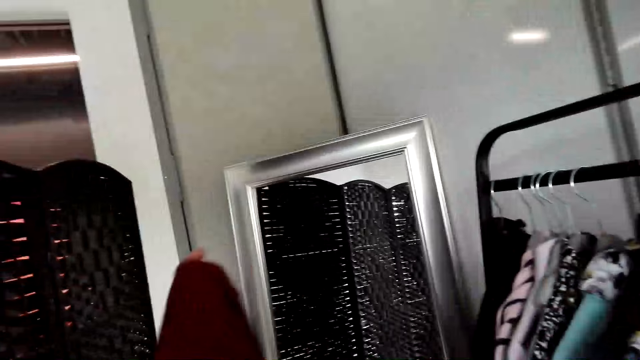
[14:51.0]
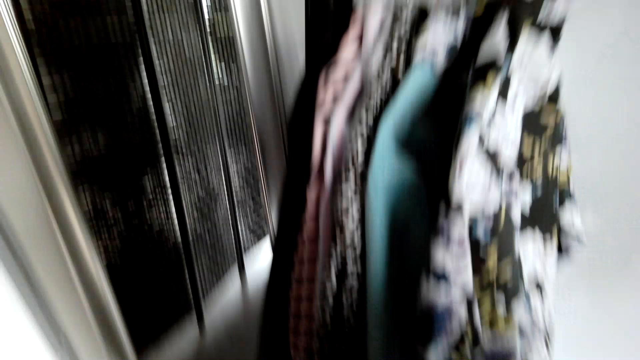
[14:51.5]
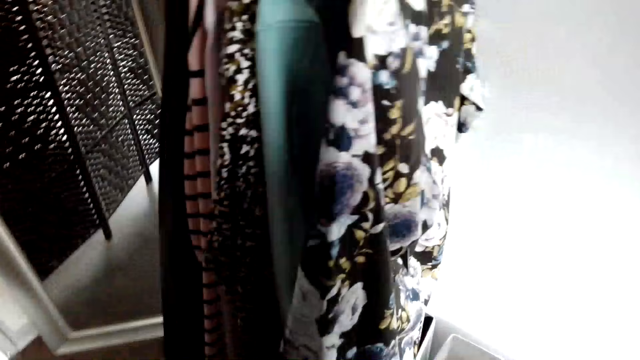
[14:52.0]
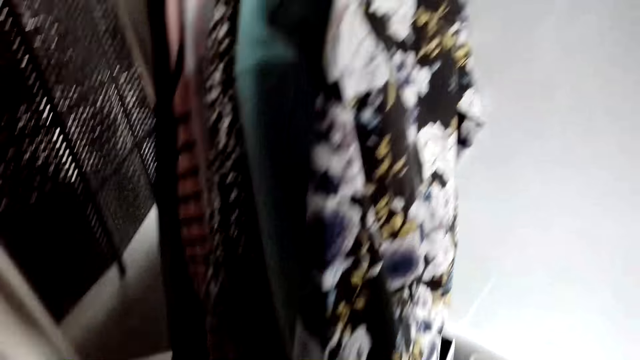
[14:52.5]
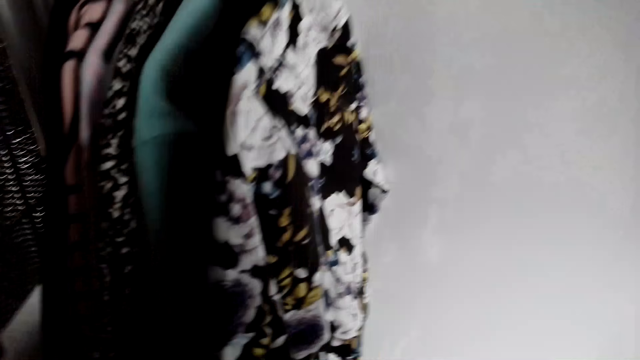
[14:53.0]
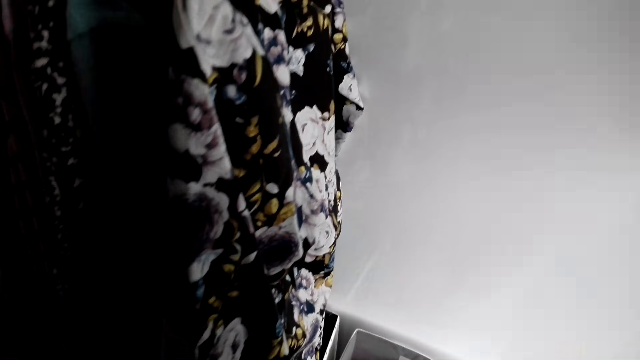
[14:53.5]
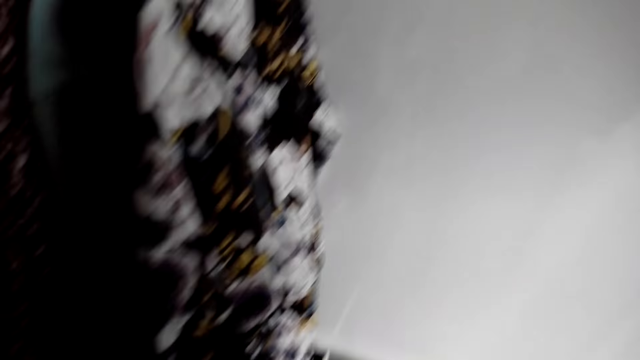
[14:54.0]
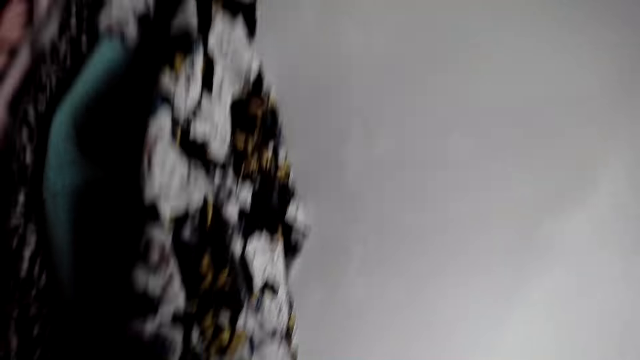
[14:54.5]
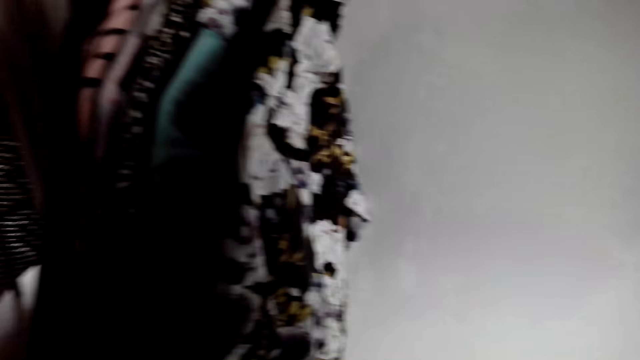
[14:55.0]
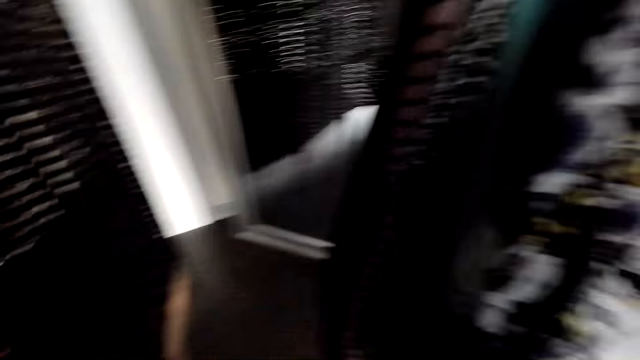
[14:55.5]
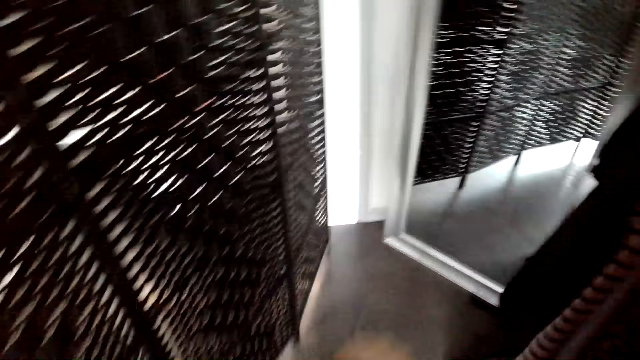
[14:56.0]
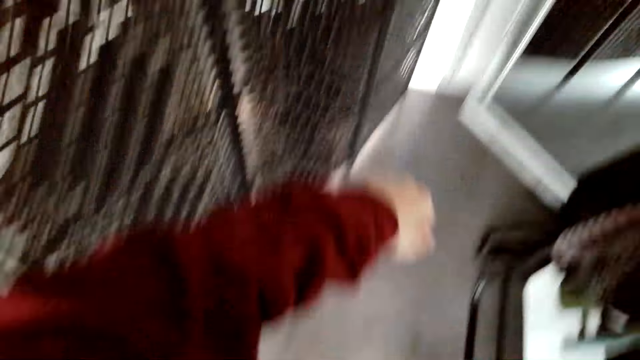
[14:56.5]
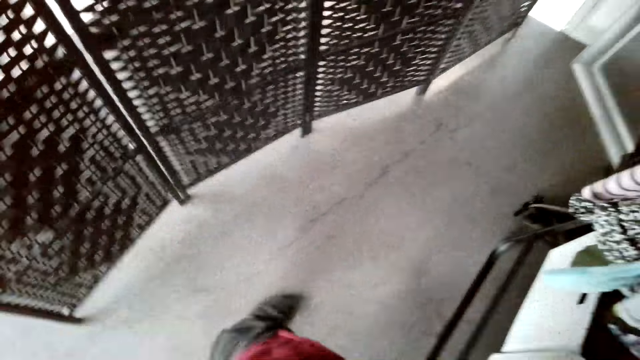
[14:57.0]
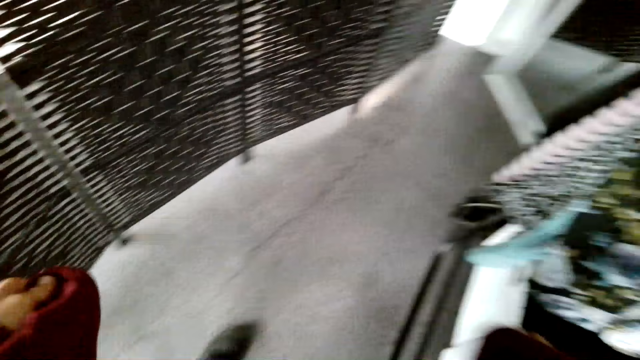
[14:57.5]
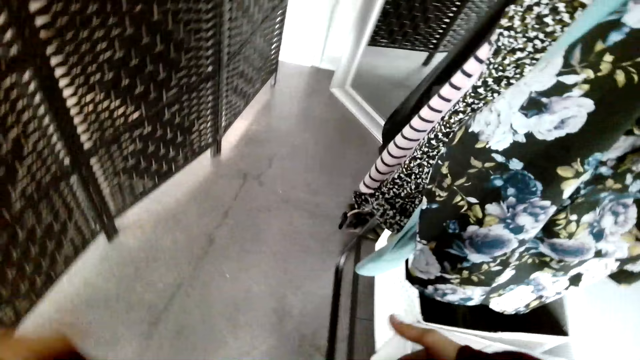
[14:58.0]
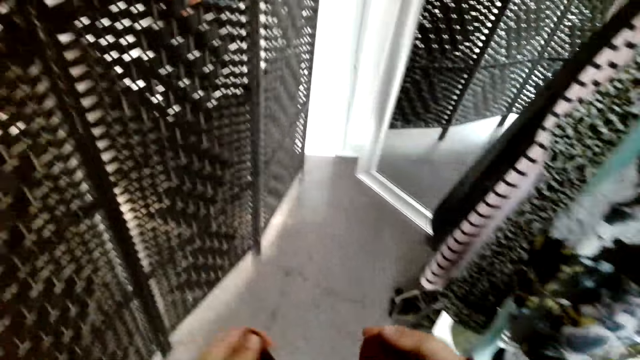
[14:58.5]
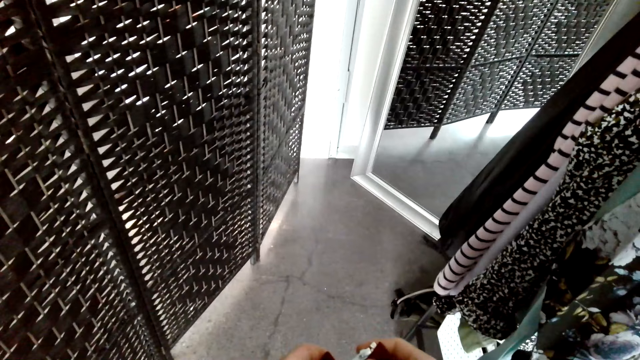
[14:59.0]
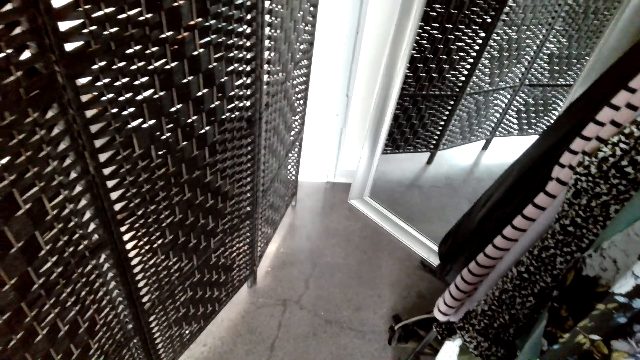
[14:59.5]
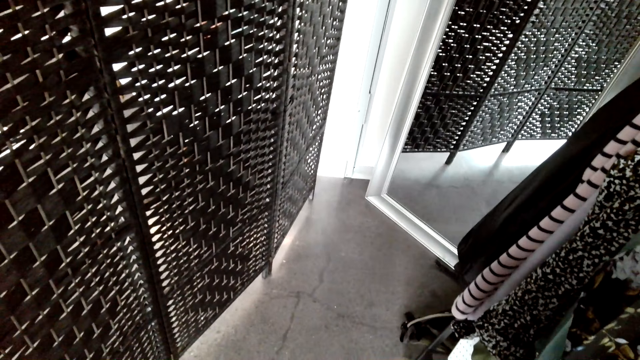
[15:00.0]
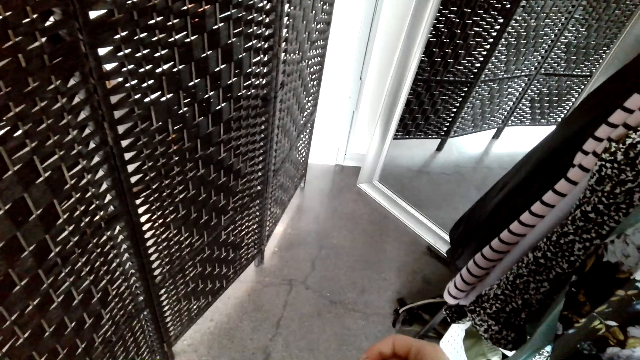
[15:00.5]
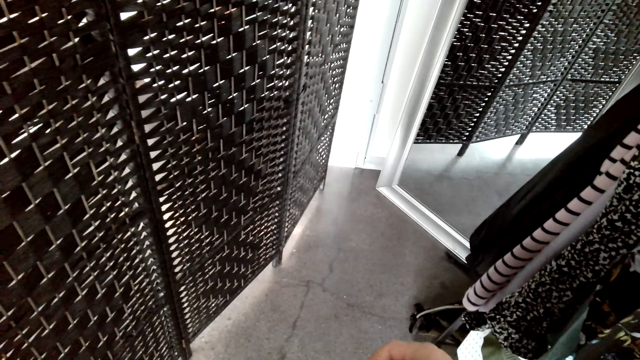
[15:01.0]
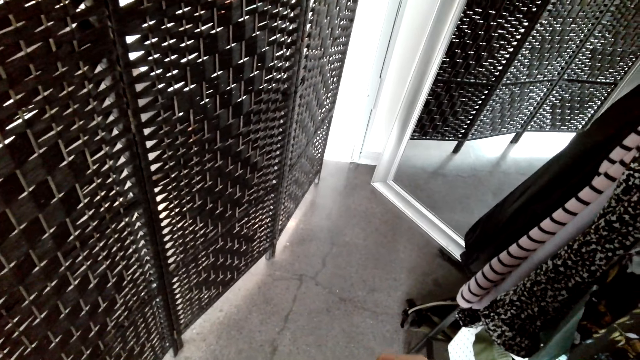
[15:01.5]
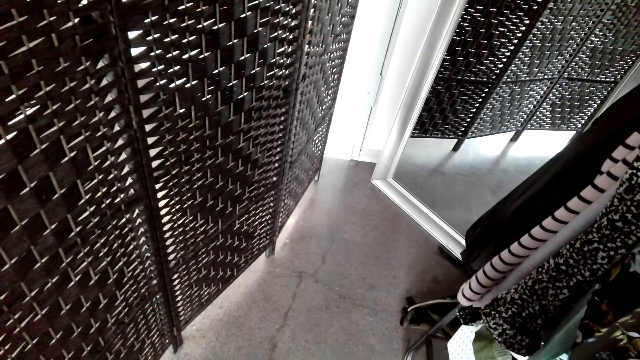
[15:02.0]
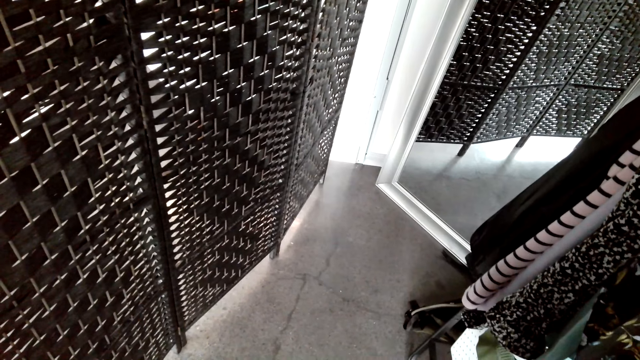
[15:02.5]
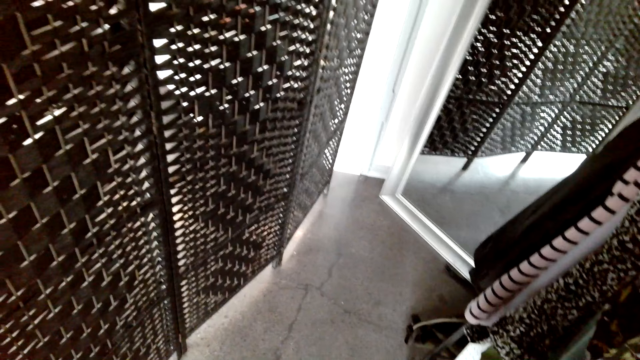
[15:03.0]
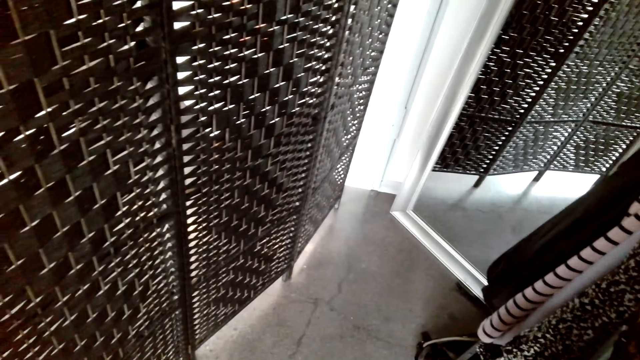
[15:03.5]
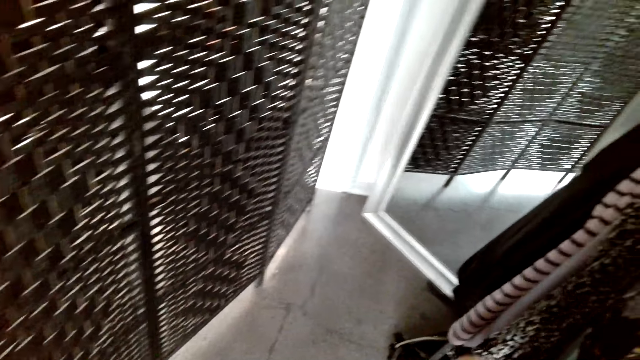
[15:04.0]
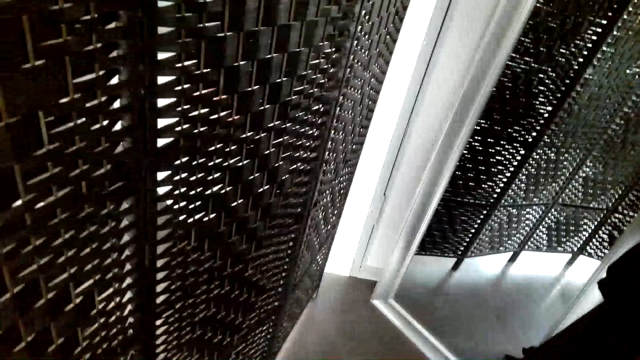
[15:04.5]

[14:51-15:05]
The camera wearer puts on the pullover. They move beside the stand. They look at the arm. They straighten the pullover. They look in the mirror.

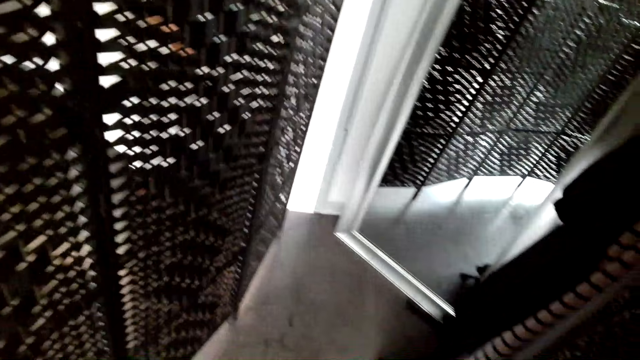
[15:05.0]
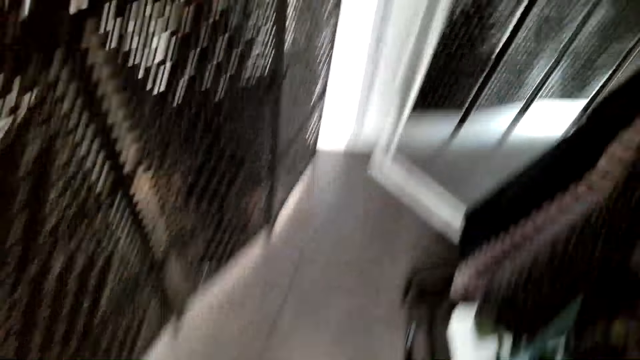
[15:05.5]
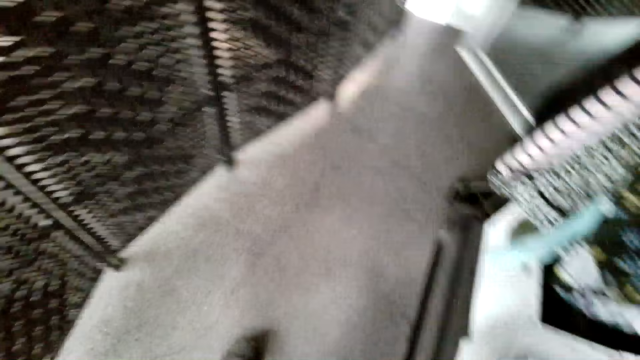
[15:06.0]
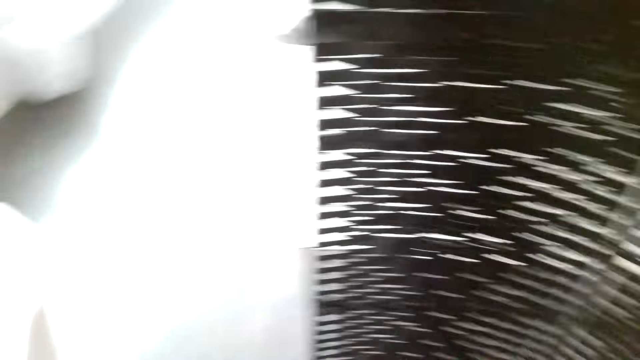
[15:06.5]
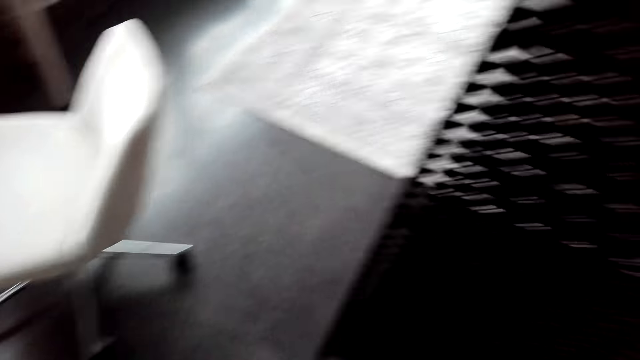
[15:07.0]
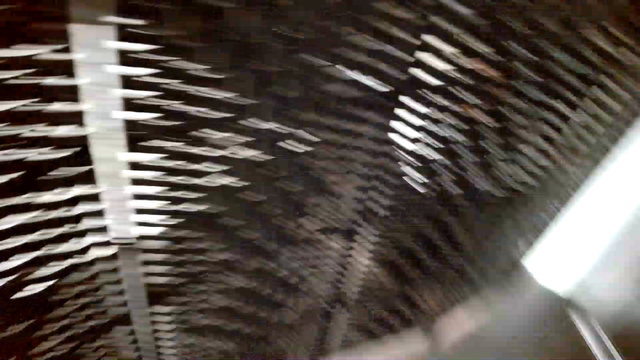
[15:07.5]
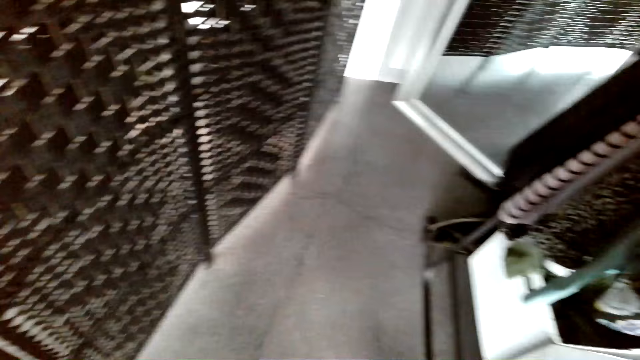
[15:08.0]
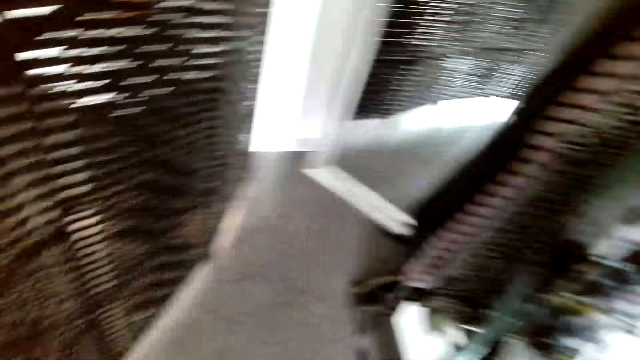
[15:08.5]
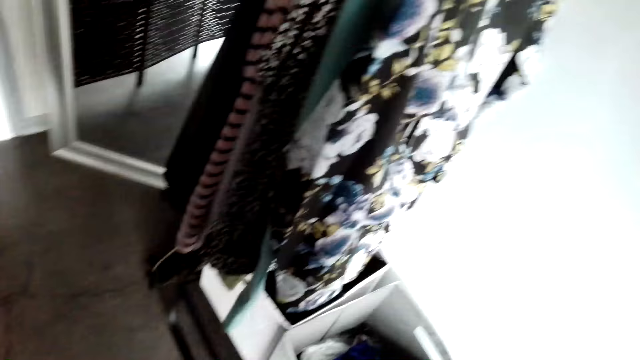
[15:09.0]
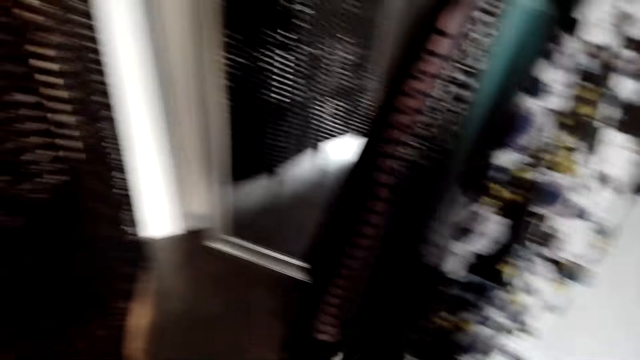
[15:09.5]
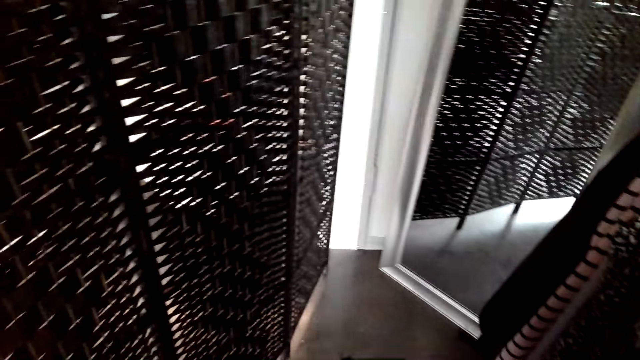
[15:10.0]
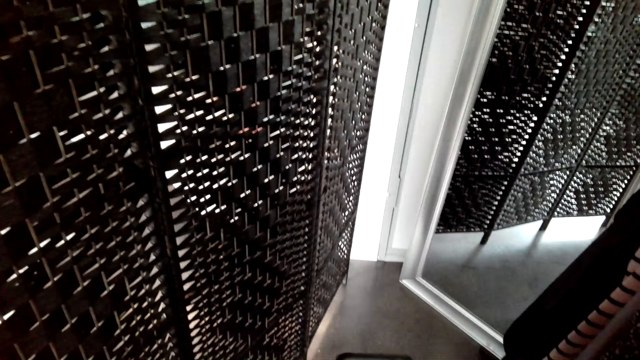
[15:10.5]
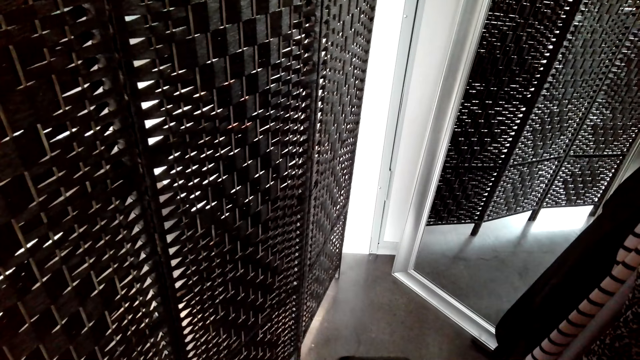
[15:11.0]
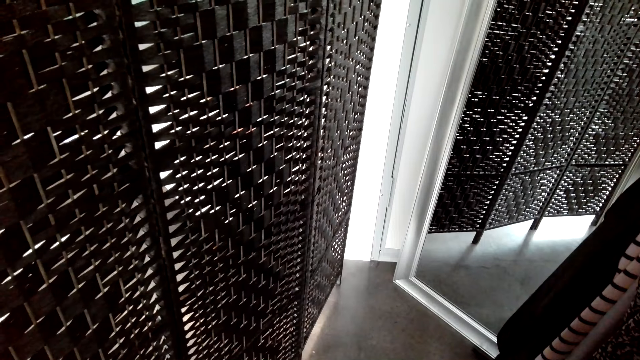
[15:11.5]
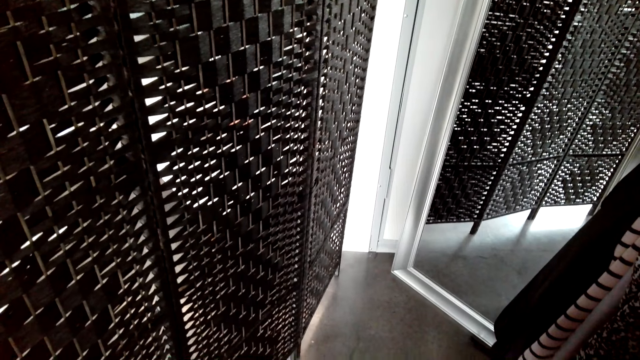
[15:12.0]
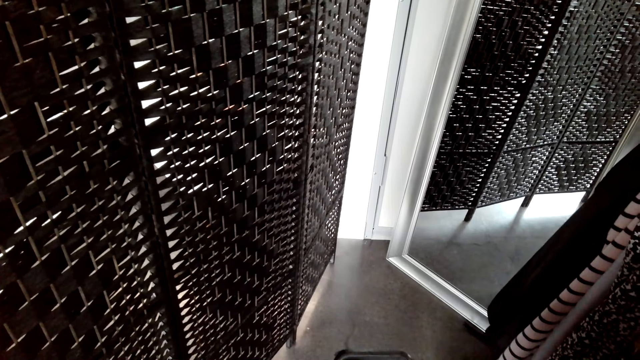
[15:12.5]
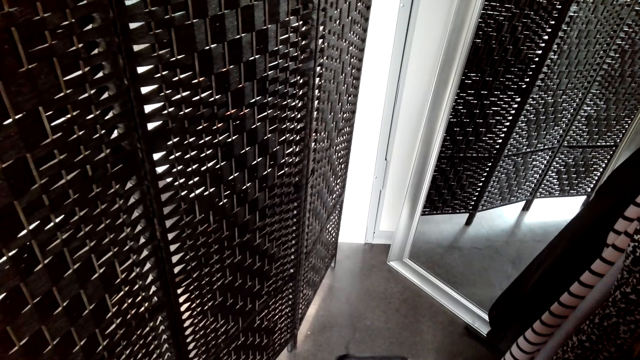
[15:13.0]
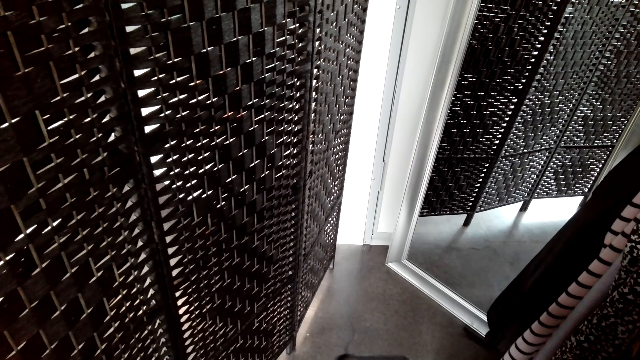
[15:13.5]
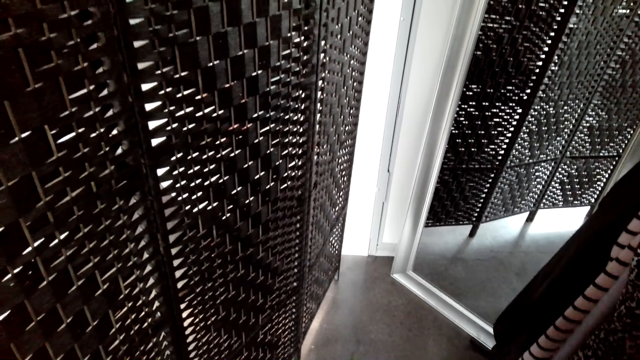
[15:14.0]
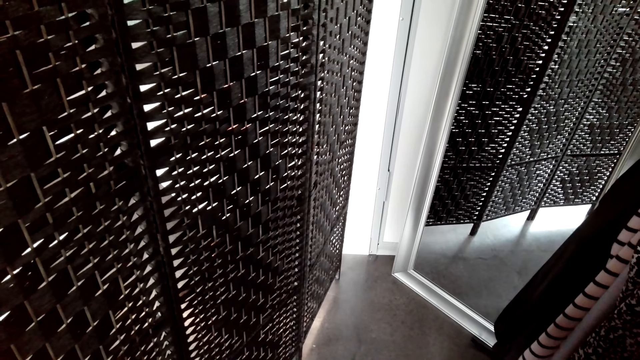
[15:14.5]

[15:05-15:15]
The camera wearer looks around the house. They hold a phone.
